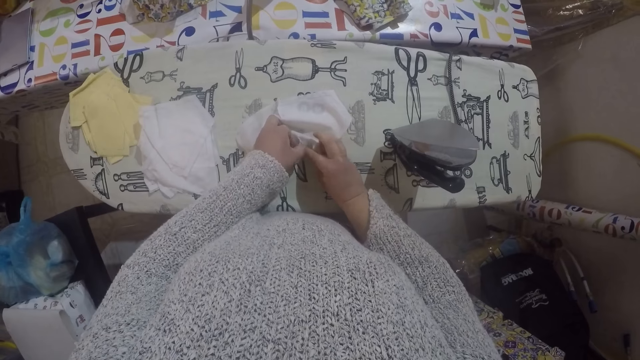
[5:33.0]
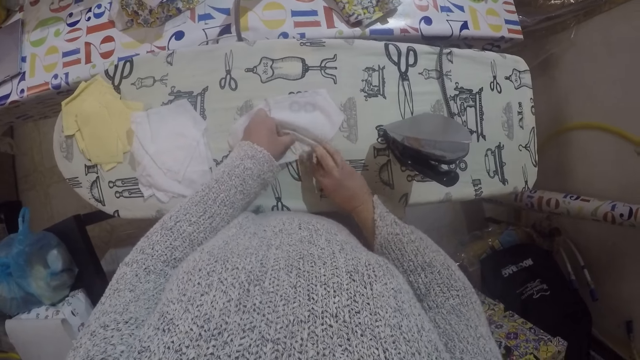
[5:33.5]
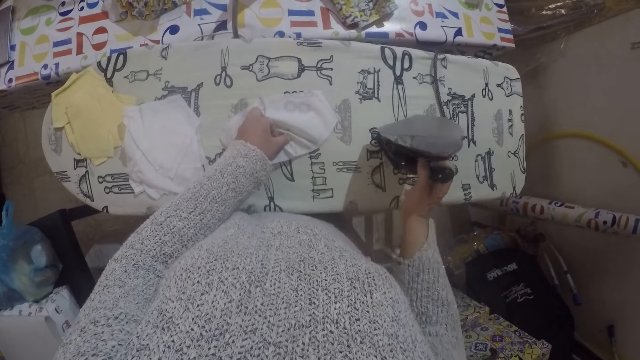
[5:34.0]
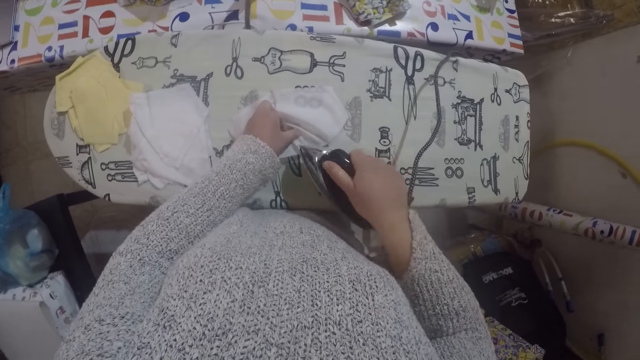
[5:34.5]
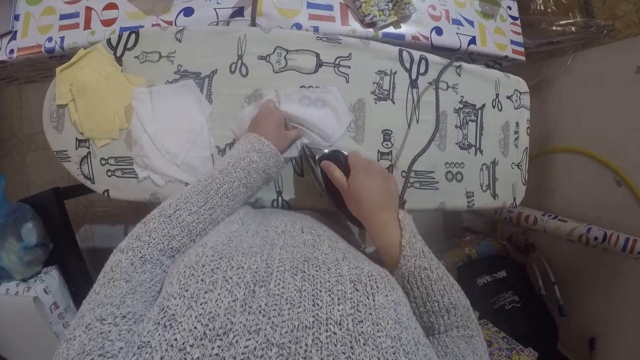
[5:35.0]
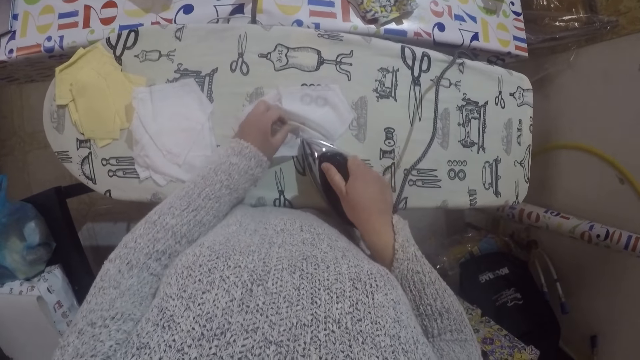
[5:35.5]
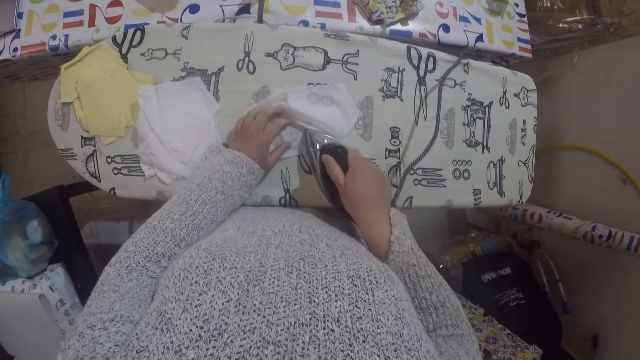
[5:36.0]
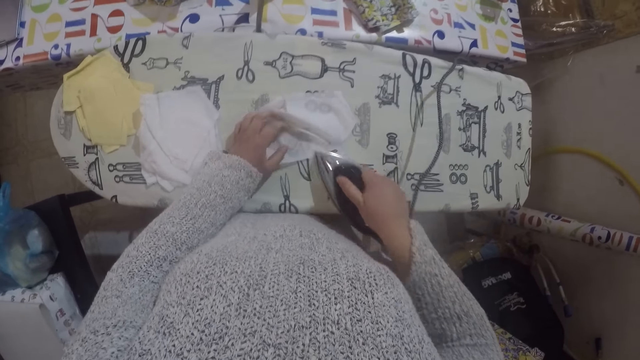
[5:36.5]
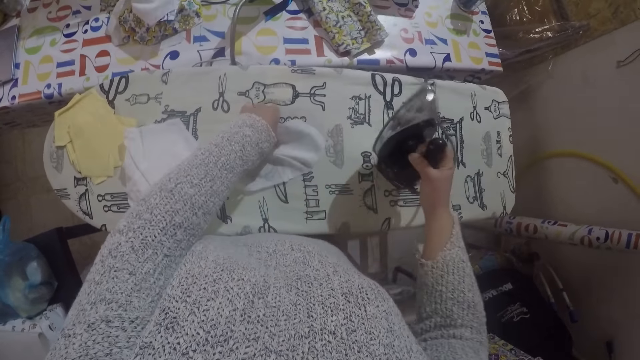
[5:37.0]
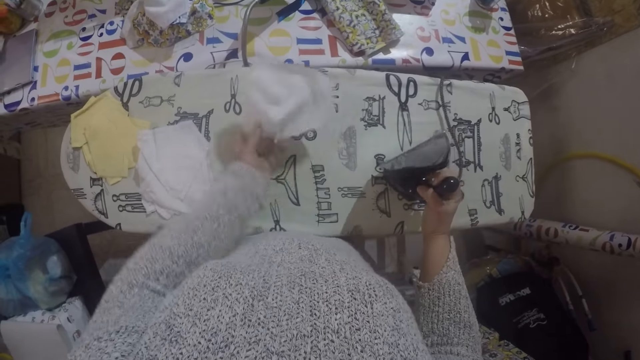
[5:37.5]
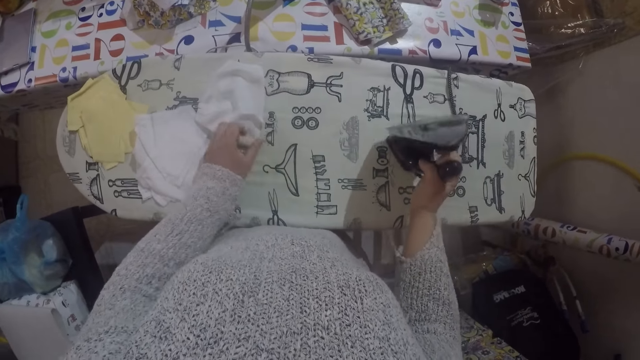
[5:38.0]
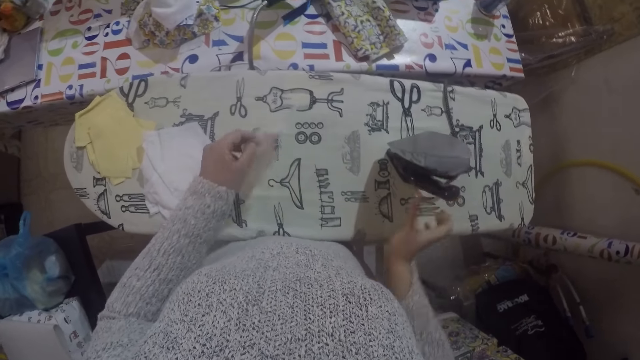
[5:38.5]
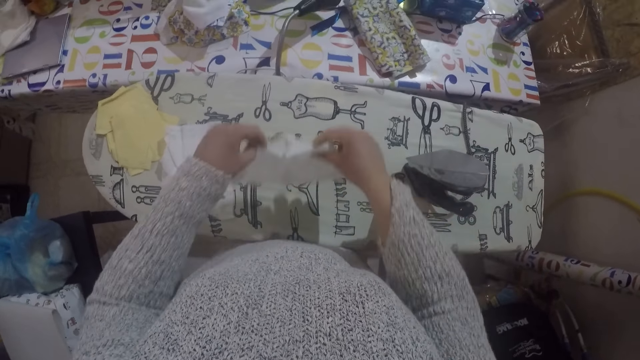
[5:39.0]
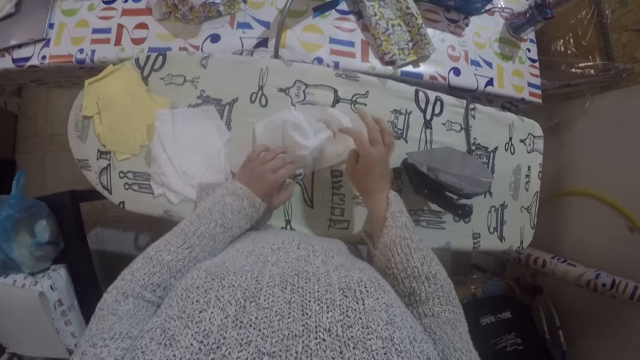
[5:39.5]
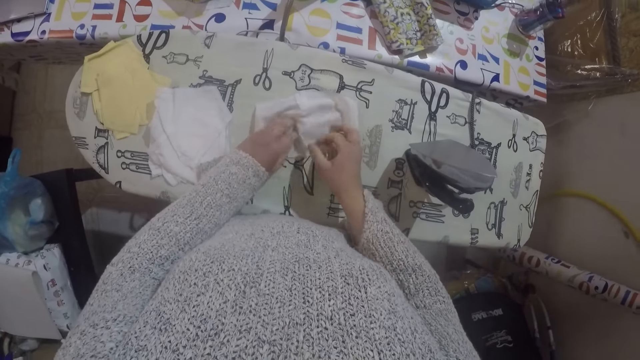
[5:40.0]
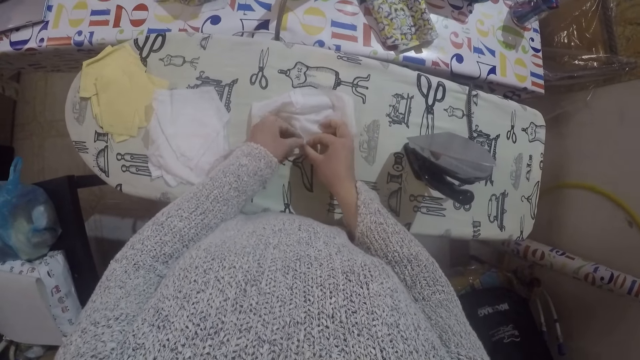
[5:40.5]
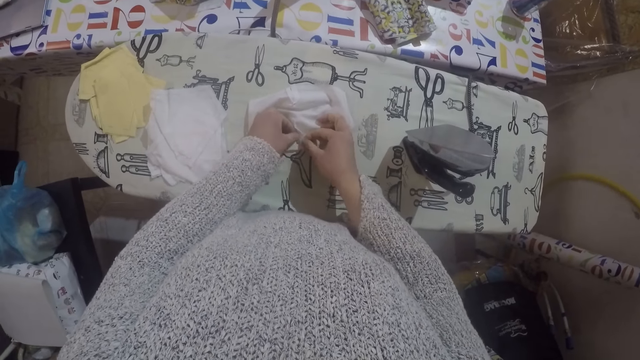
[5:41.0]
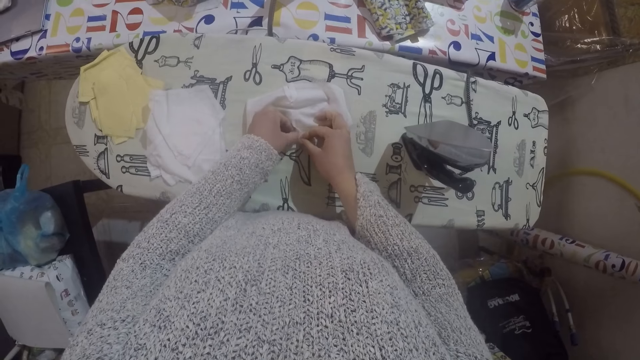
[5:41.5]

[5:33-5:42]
The camera wearer folds a piece of cloth. They iron the material with the iron box. They turn the material. They adjust the position of the material. They straighten the material.

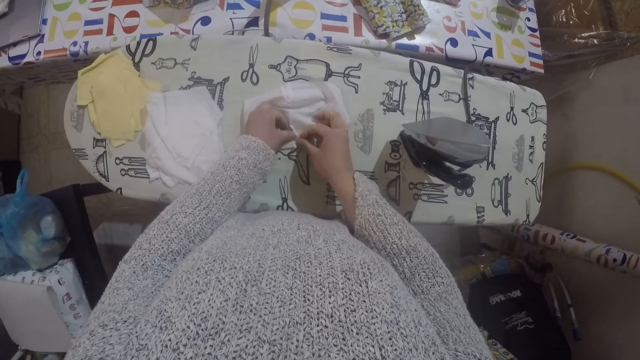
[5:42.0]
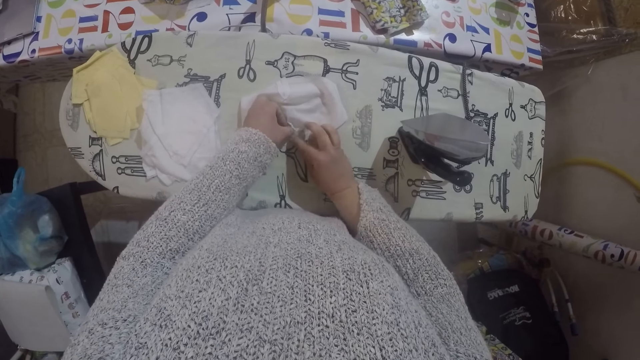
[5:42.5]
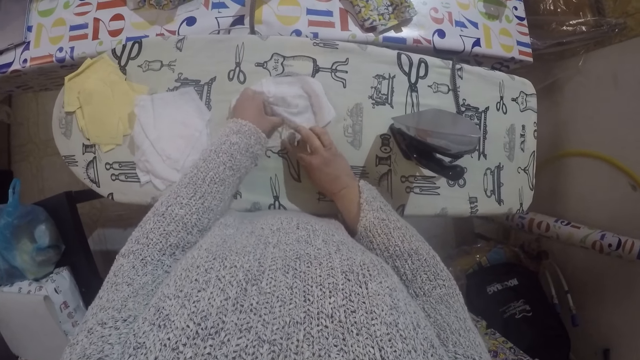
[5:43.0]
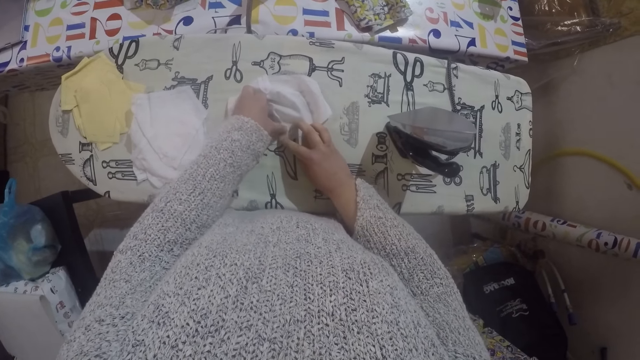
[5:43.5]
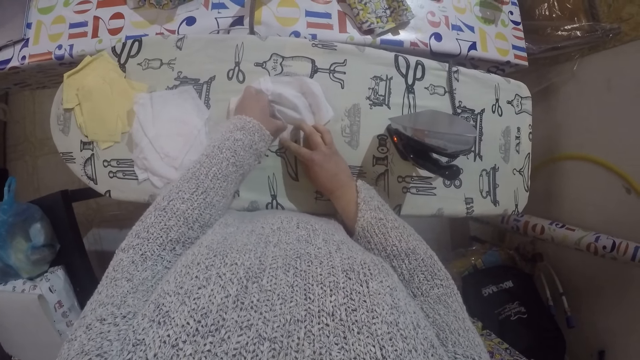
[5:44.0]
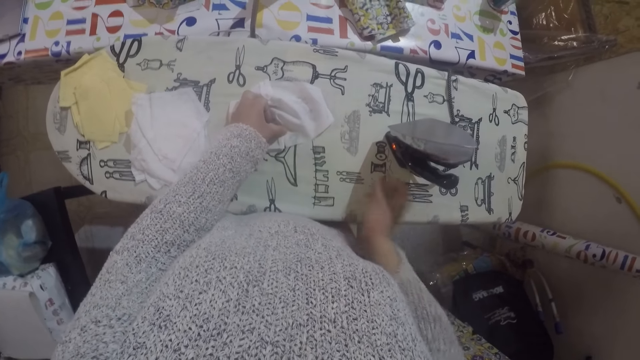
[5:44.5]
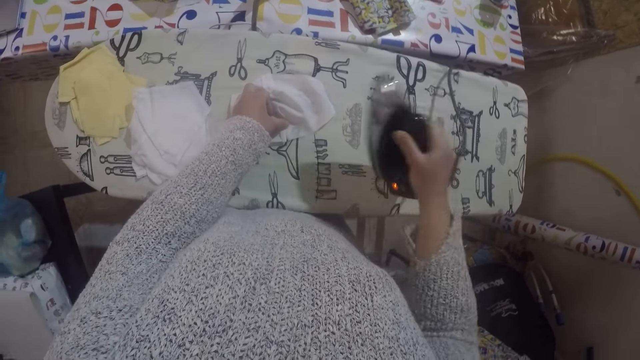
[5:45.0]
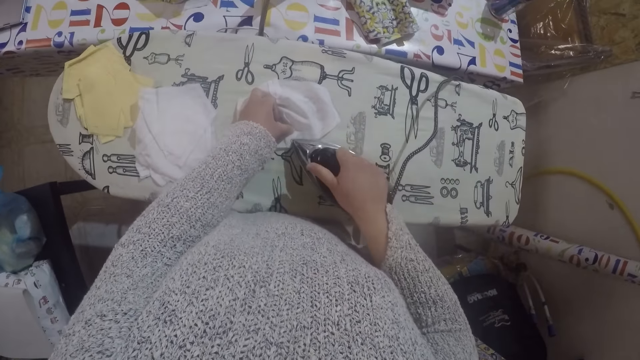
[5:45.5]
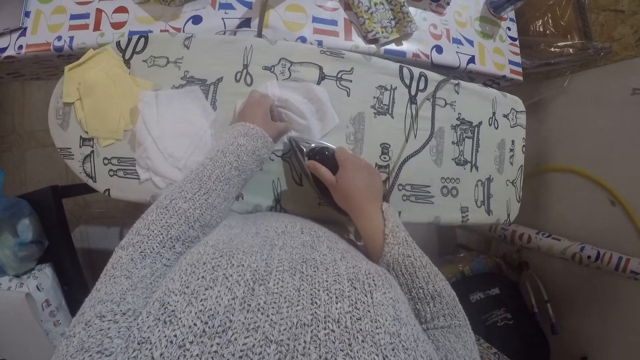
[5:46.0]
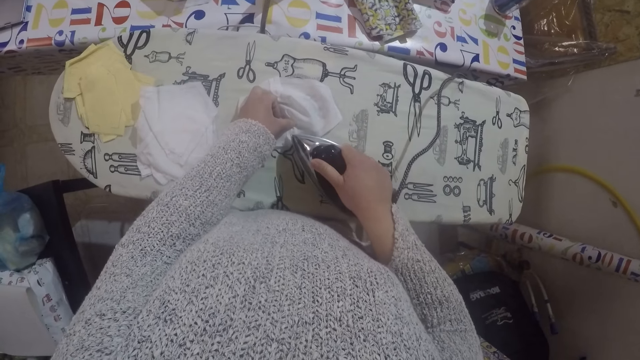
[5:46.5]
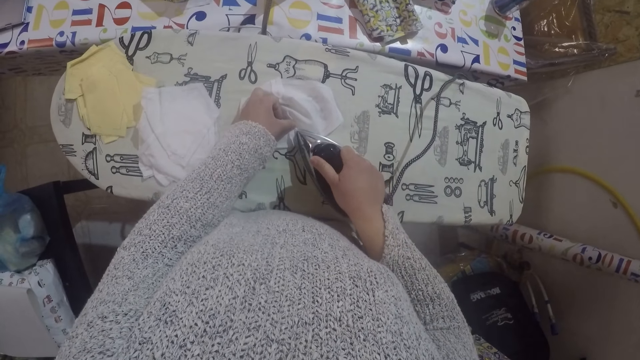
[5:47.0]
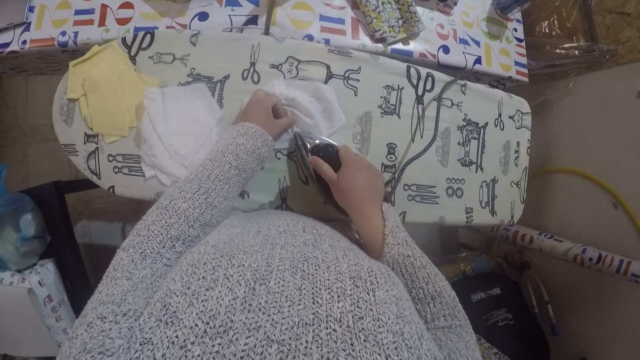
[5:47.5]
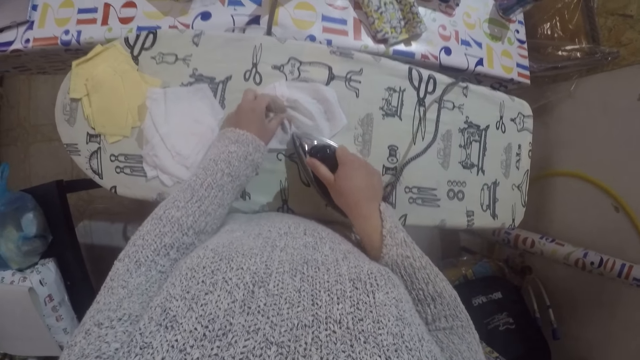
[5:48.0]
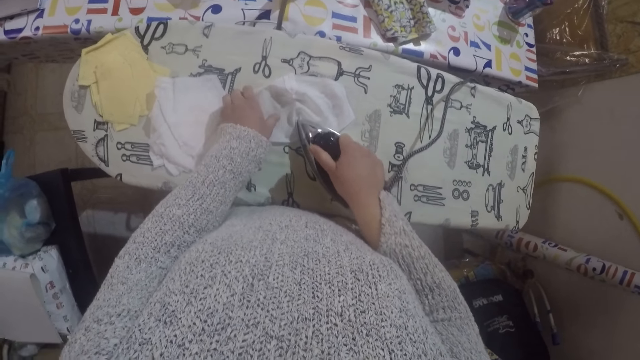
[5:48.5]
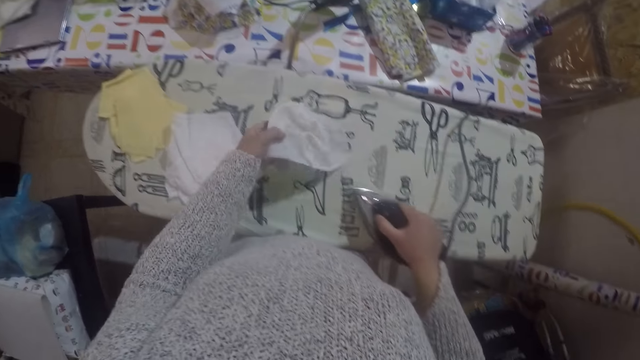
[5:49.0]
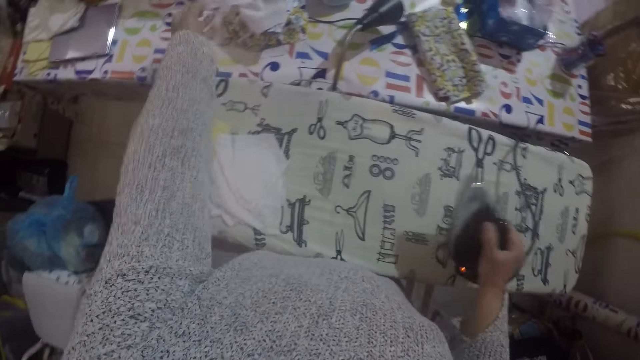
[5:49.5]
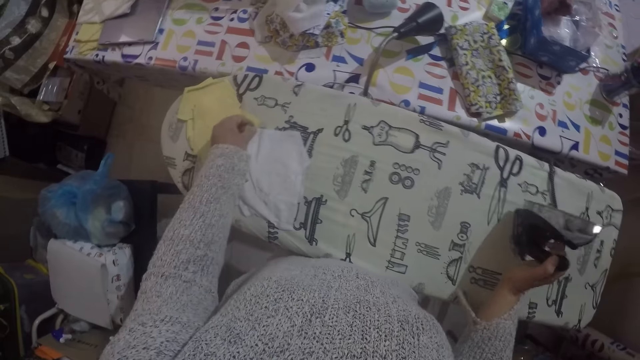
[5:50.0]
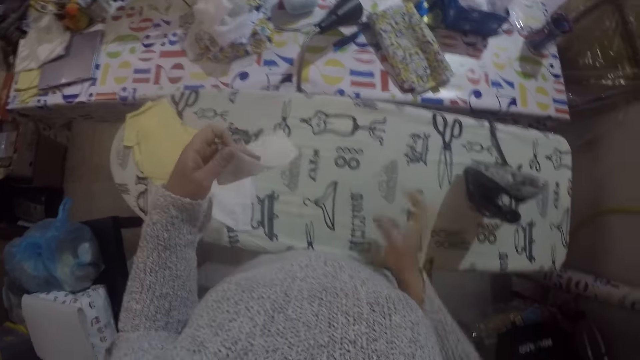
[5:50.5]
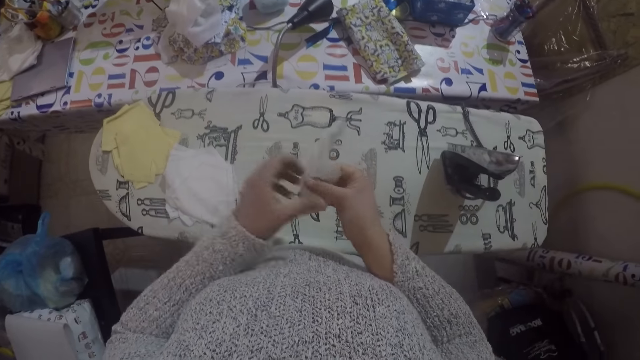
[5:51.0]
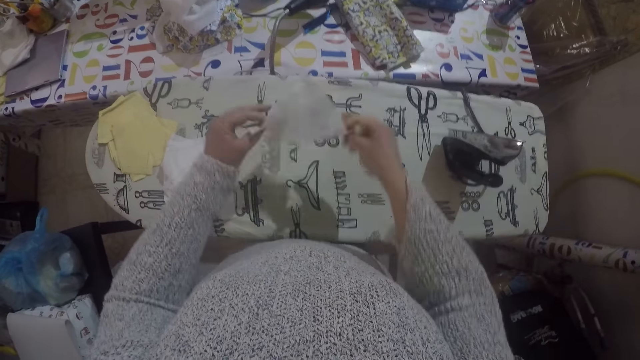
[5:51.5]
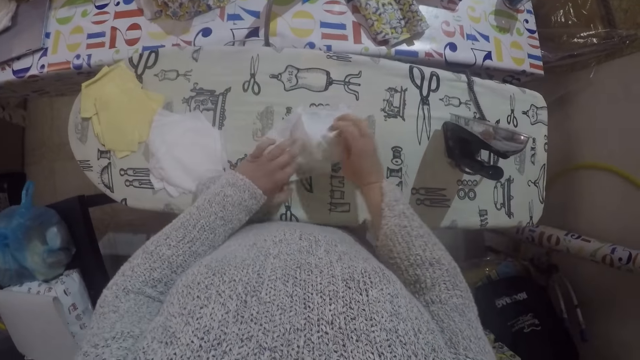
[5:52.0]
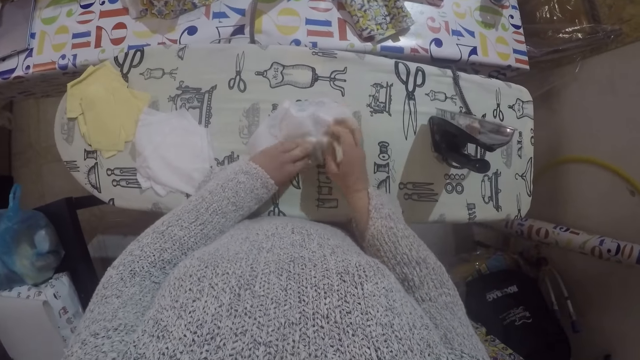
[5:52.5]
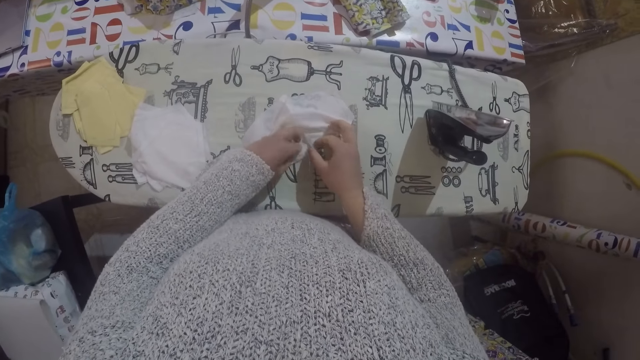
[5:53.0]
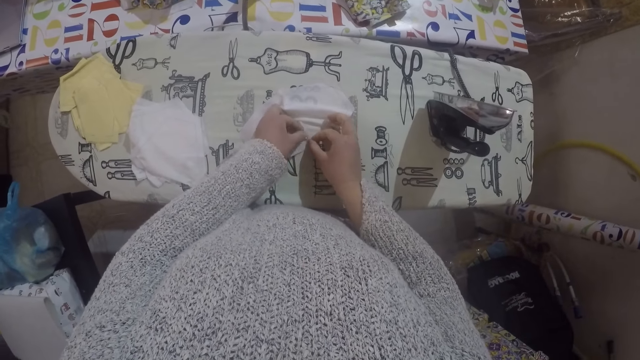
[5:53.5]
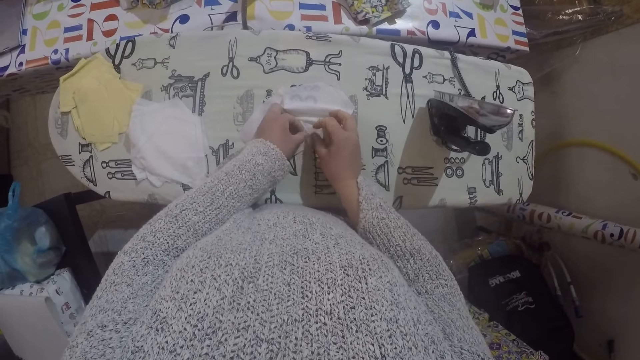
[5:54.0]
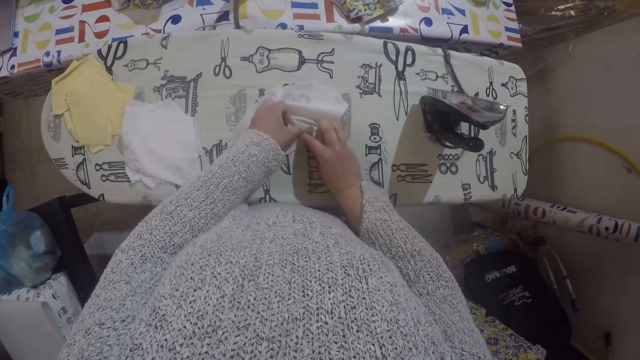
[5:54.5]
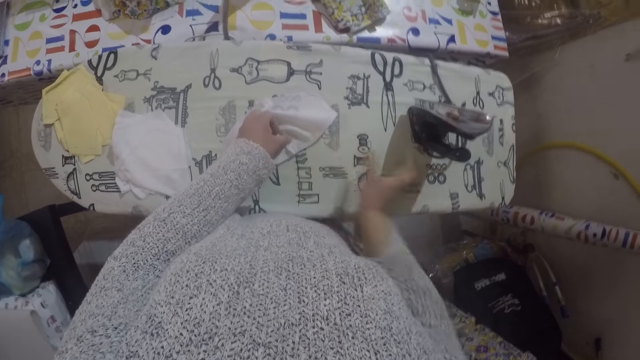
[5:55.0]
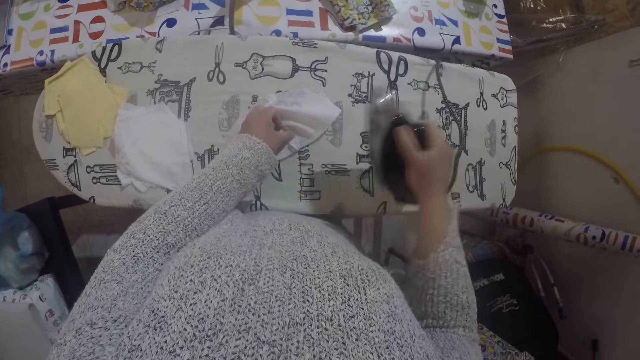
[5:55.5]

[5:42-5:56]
The camera wearer folds a piece of cloth. They iron the material with the iron box. They move the material to the table. They pick up the material from the board, unfold the material, and place the material on the ironing board. They straighten the material. They fold the piece of cloth.
